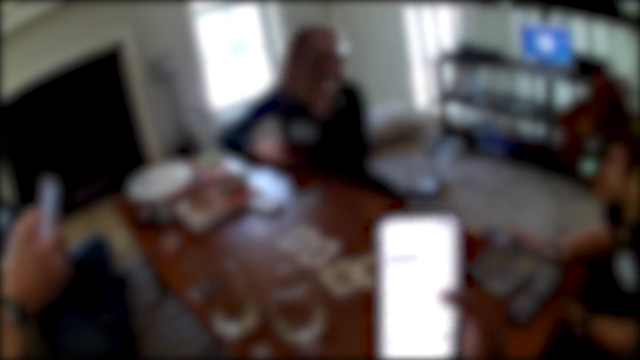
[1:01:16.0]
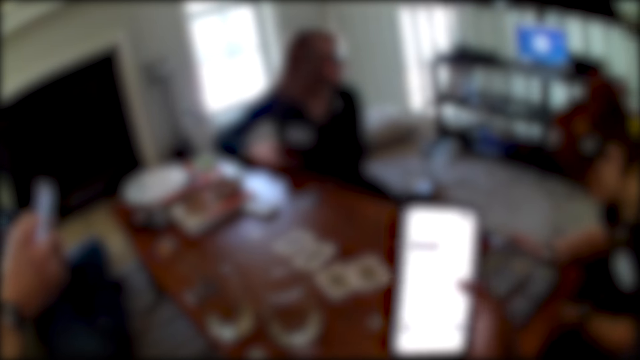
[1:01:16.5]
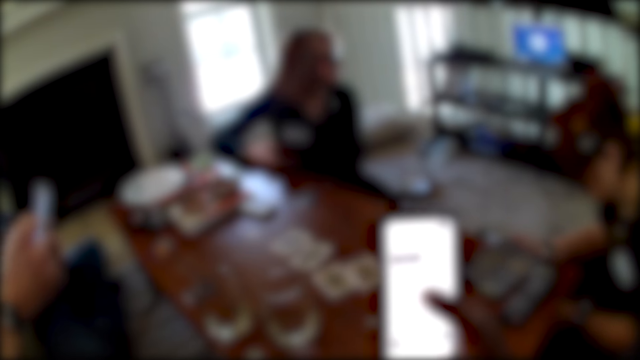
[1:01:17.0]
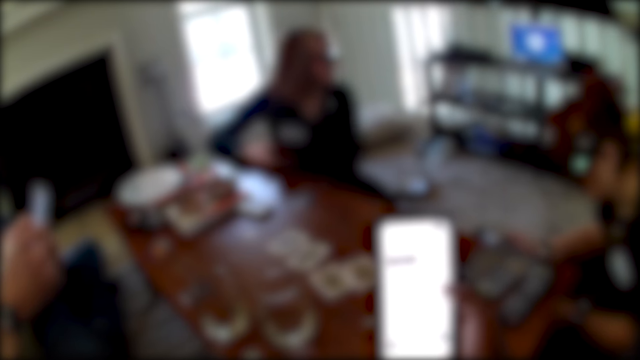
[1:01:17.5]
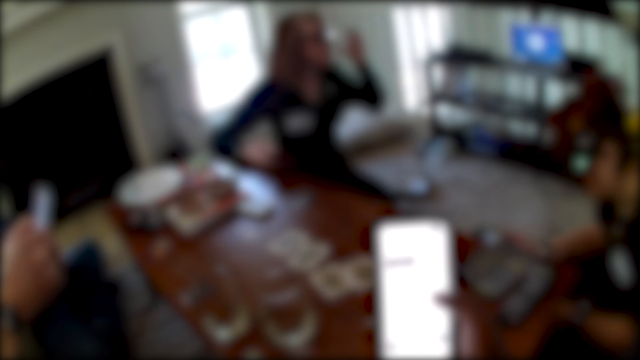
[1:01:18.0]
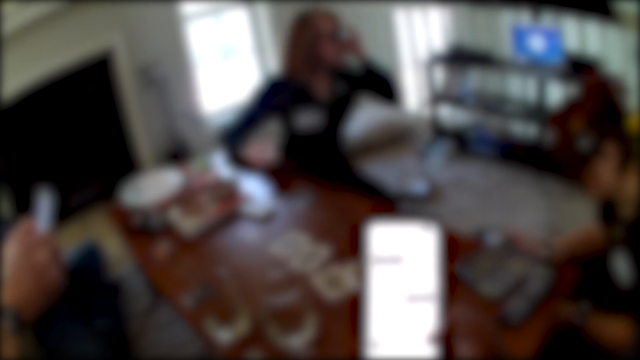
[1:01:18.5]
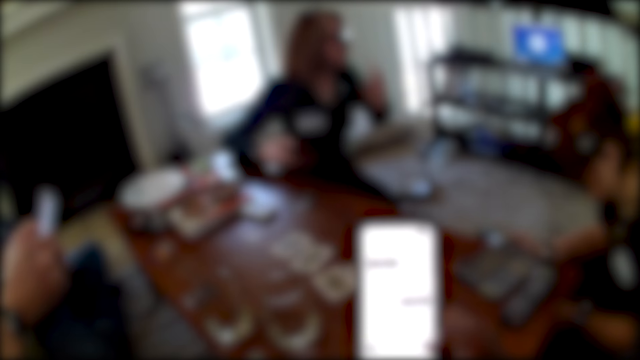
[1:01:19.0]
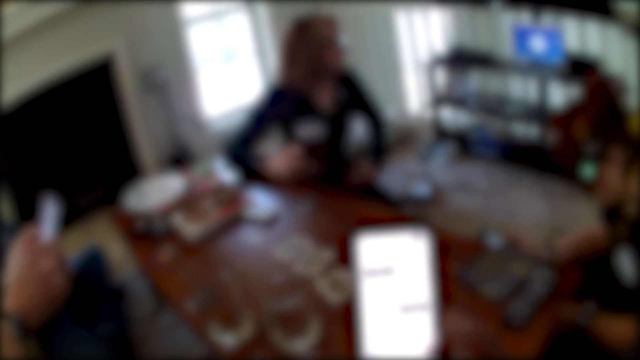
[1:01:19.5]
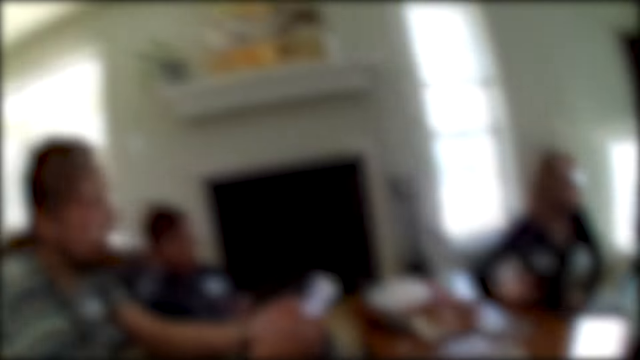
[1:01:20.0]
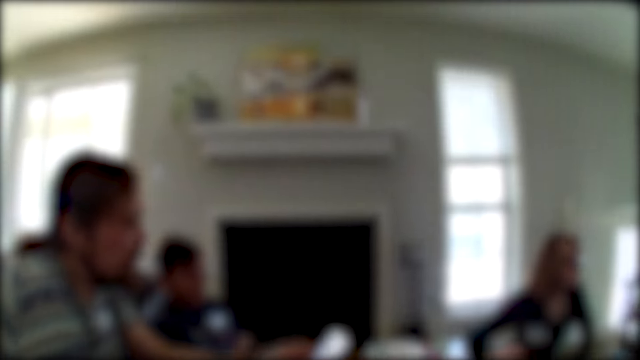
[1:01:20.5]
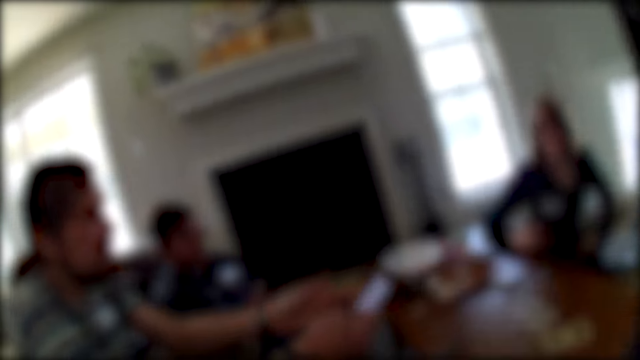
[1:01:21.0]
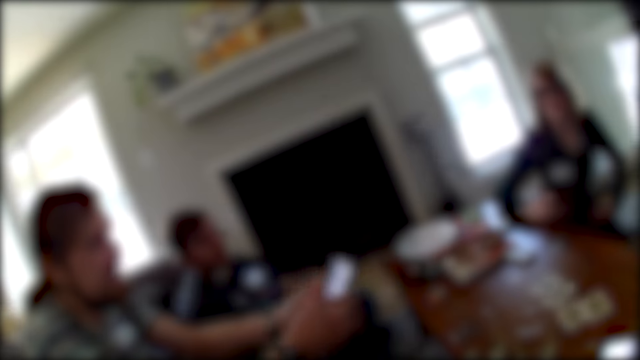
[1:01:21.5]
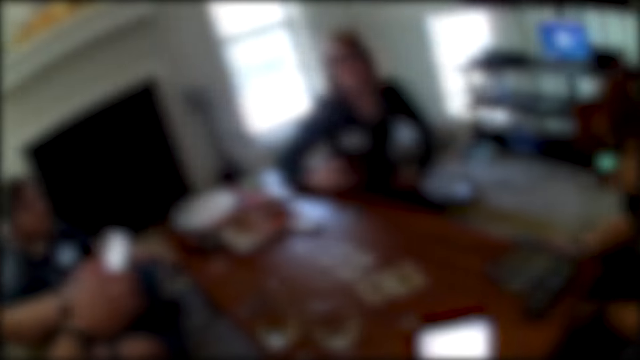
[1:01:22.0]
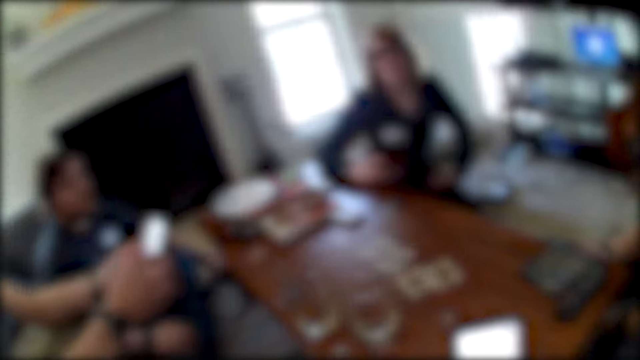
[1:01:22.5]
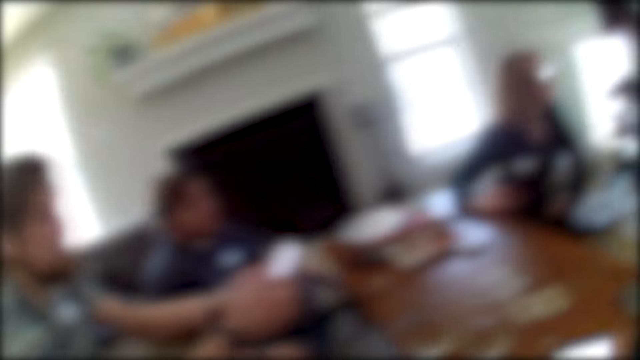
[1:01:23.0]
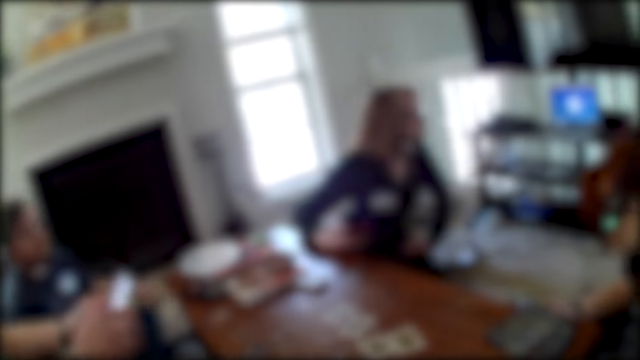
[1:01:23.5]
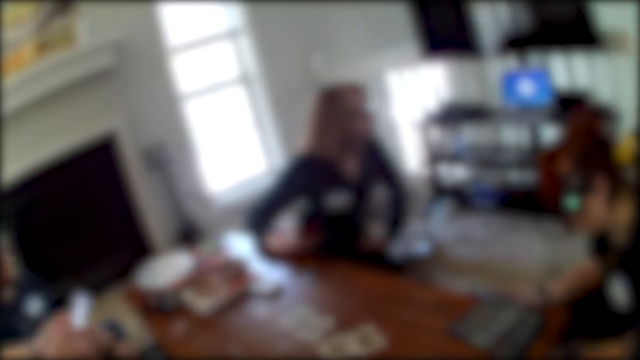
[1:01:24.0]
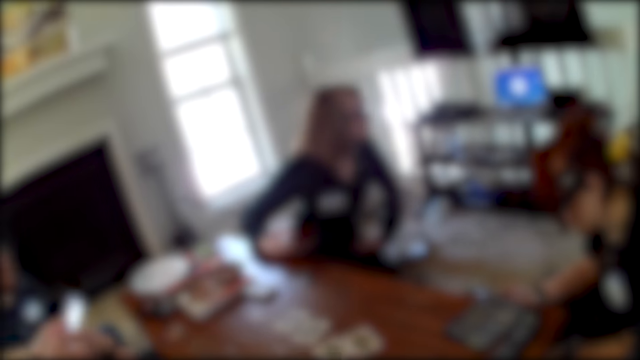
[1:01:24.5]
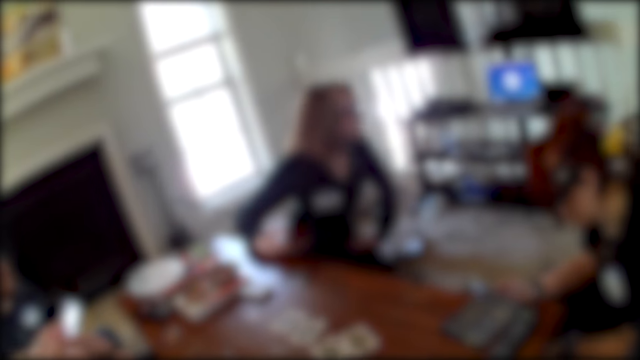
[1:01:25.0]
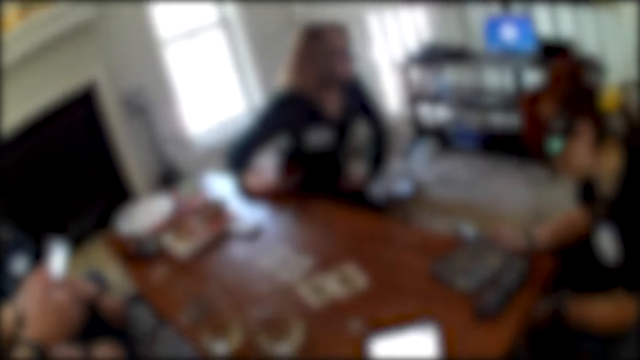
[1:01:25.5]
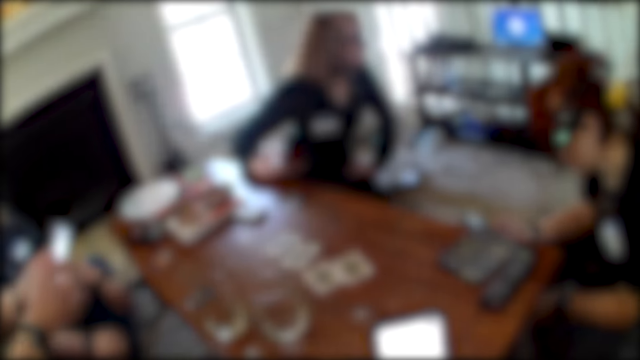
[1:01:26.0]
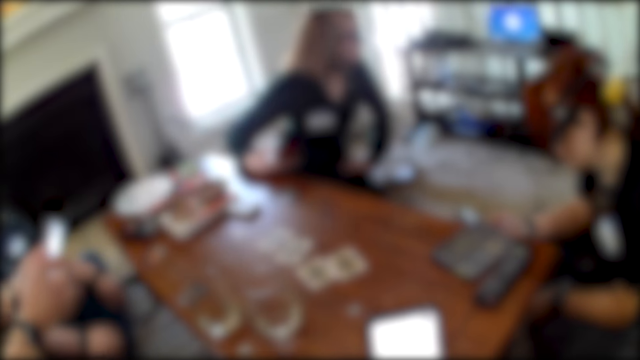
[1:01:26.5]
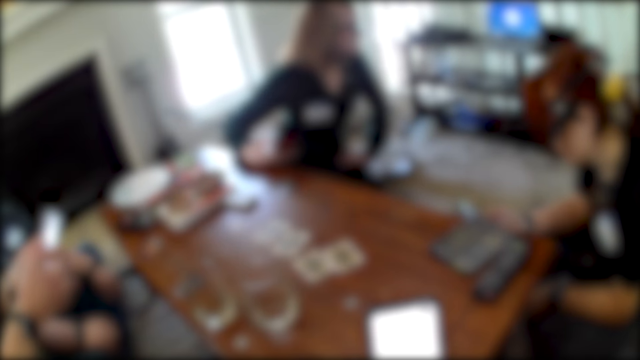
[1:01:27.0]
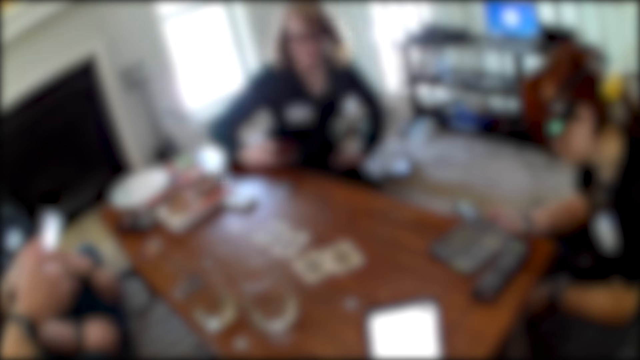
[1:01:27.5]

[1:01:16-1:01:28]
The camera wearer uses a phone. A man interacts with a woman, another person and another man.

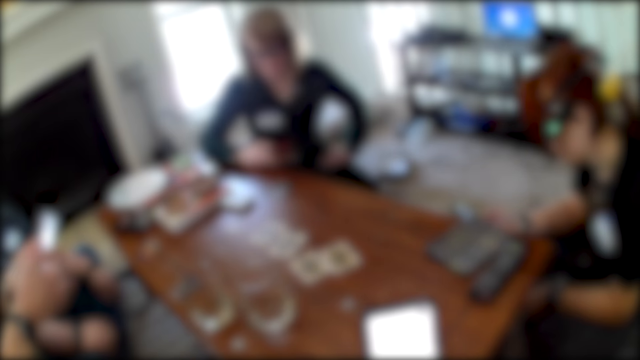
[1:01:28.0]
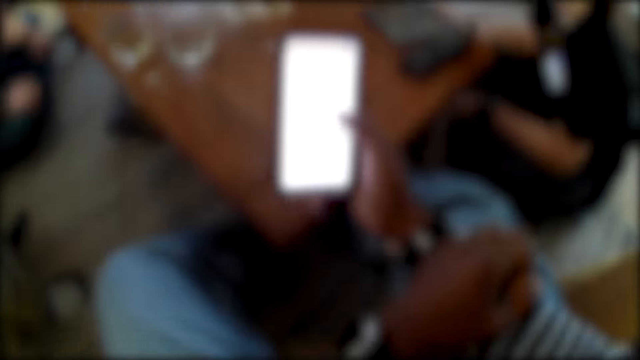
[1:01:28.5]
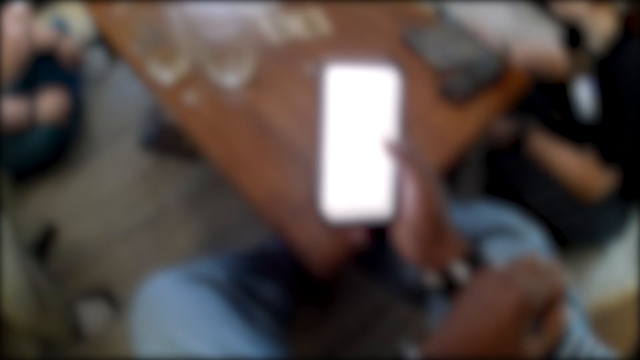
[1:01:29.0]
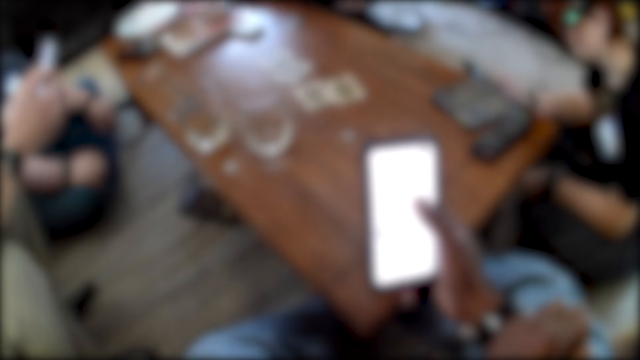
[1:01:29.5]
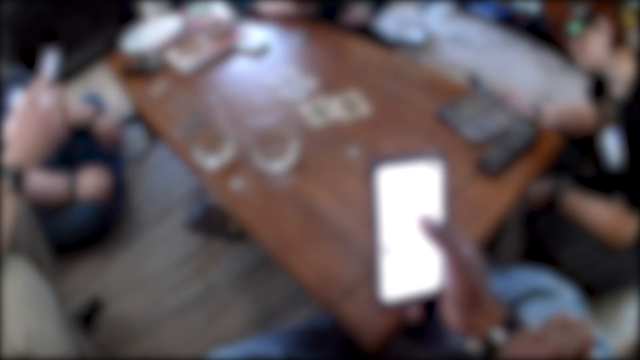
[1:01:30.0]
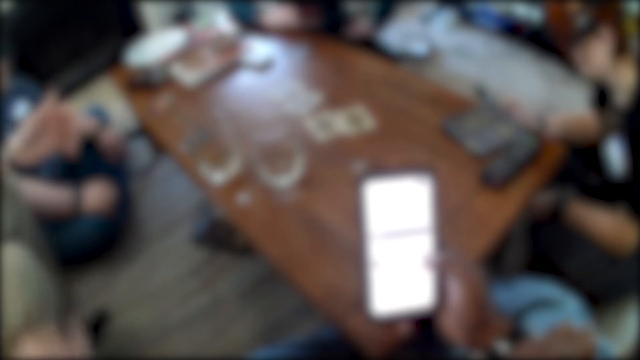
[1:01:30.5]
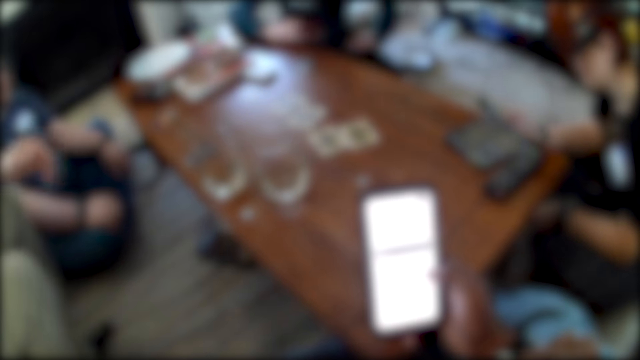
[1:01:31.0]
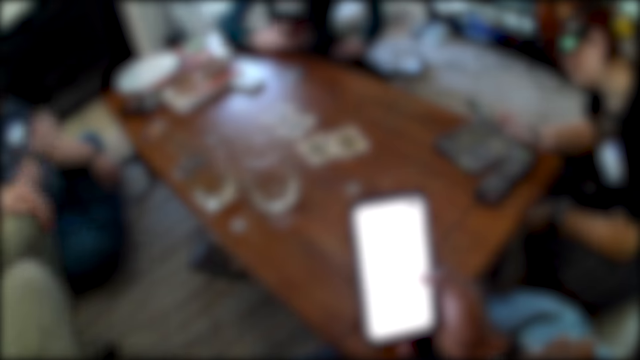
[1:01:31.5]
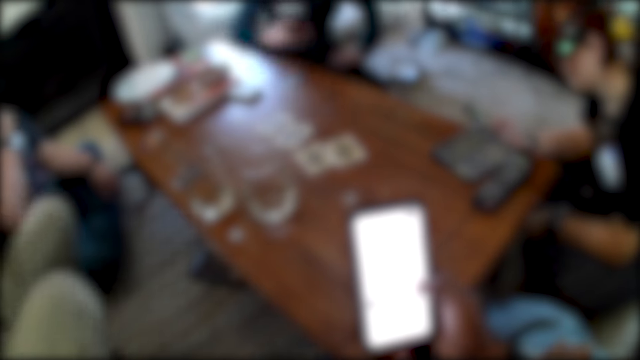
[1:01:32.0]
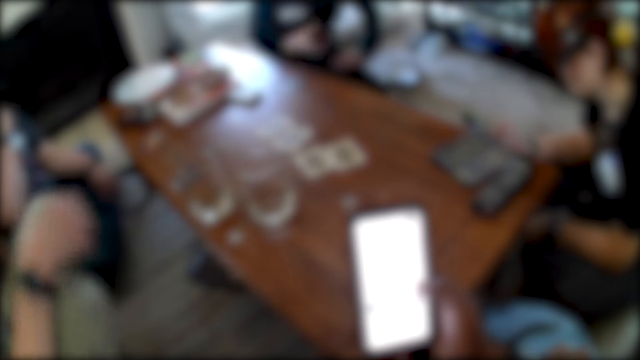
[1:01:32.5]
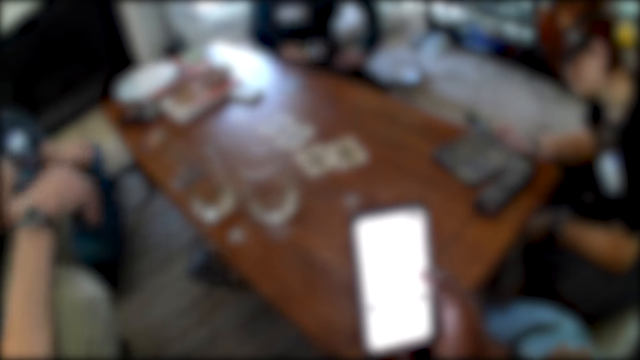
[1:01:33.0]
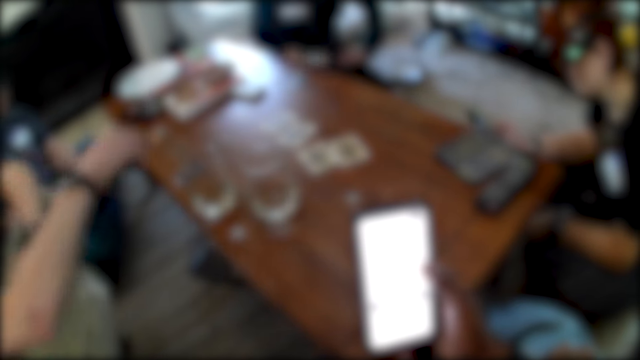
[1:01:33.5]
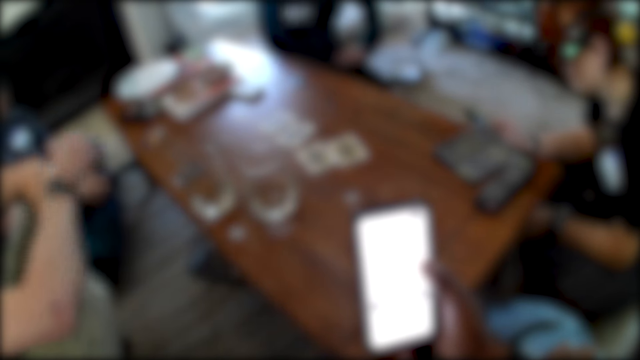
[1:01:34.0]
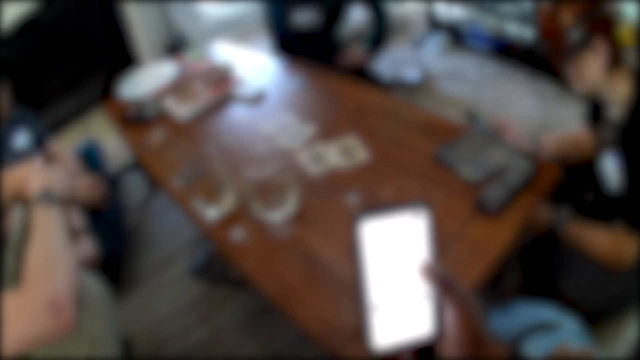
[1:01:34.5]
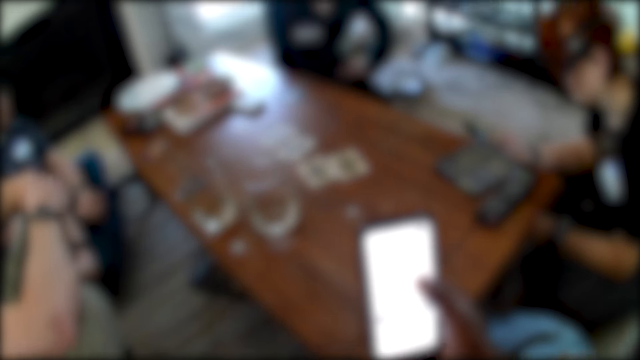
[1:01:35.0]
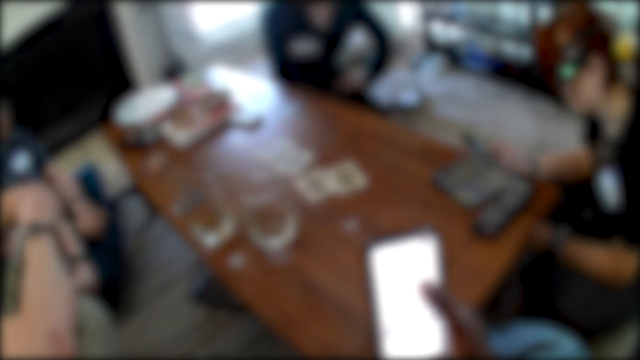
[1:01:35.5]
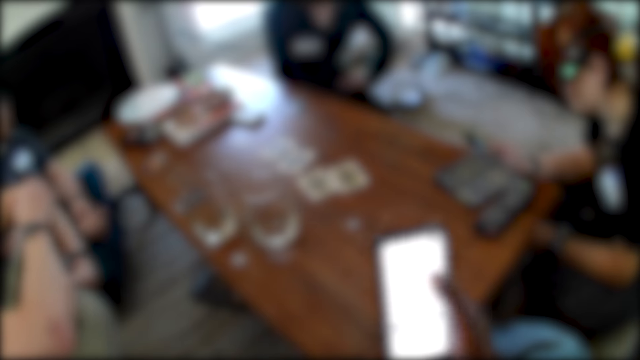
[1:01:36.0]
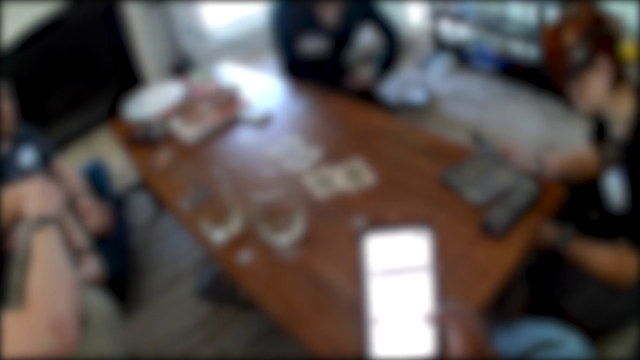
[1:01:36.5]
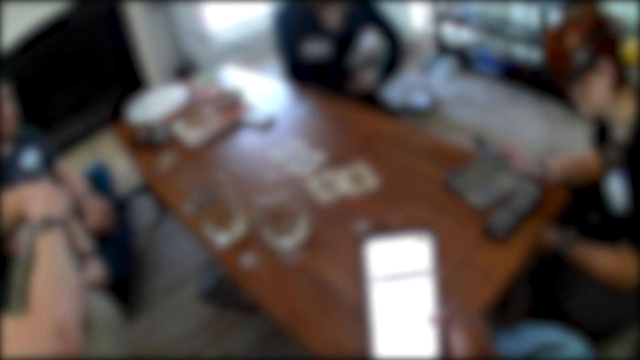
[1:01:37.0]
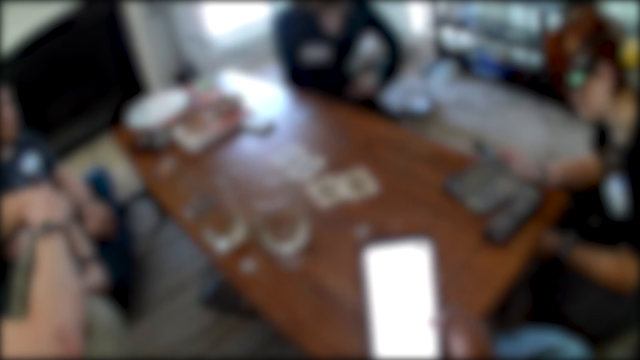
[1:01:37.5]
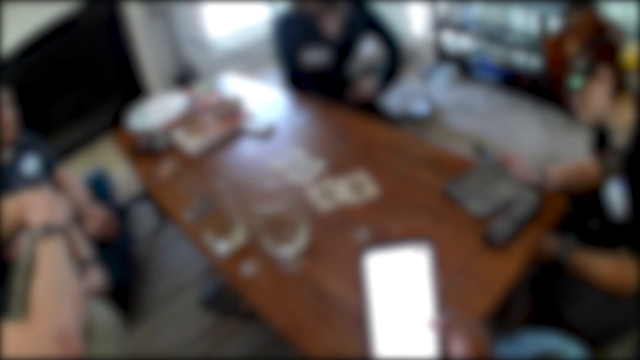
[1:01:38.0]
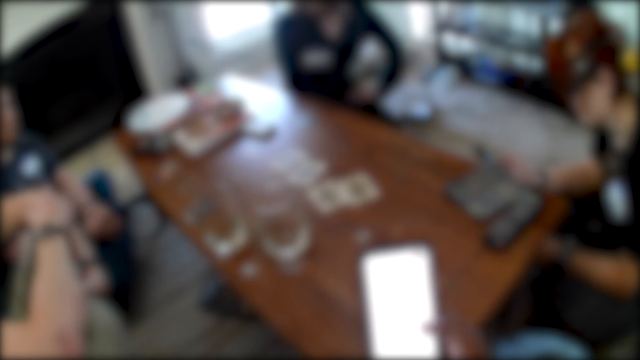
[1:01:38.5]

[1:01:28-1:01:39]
The camera wearer uses the phone.
